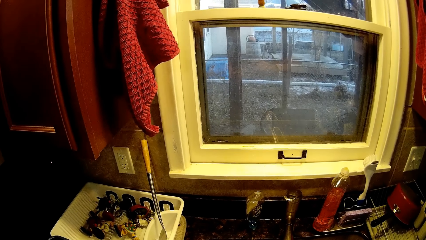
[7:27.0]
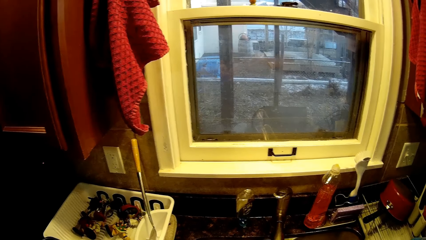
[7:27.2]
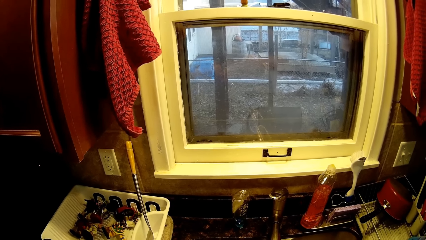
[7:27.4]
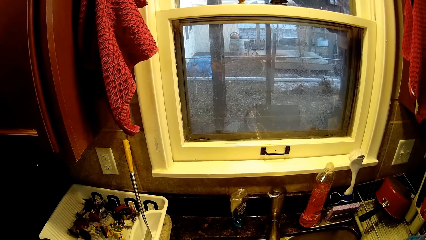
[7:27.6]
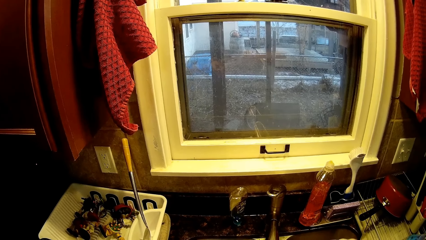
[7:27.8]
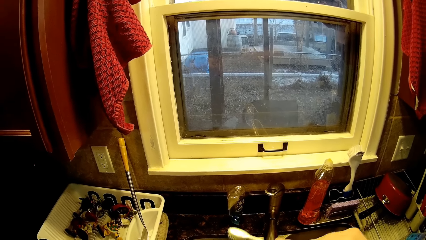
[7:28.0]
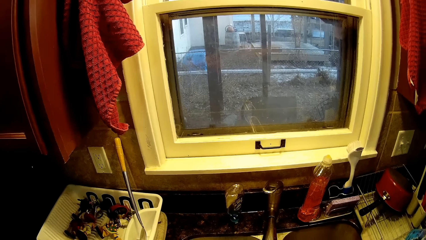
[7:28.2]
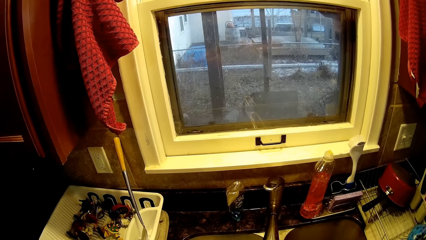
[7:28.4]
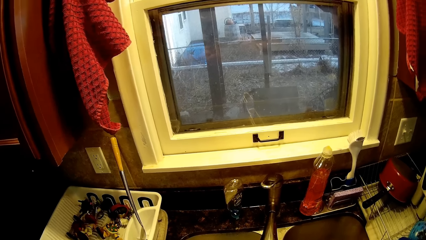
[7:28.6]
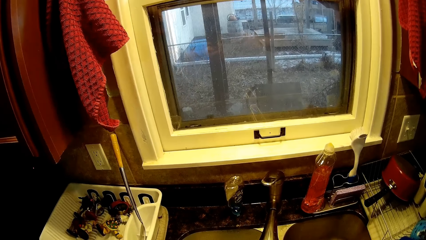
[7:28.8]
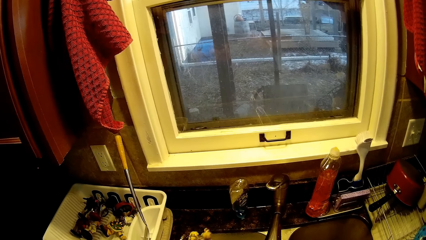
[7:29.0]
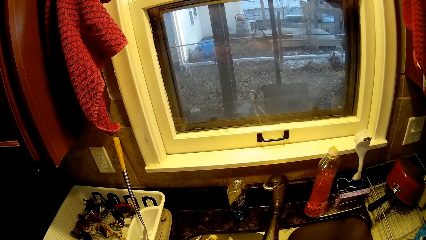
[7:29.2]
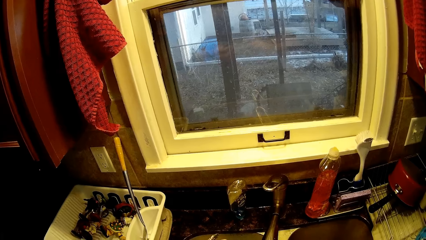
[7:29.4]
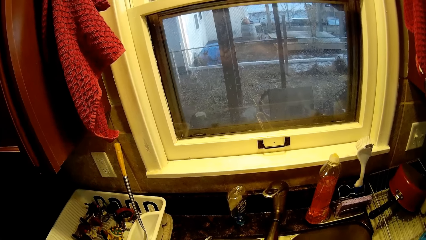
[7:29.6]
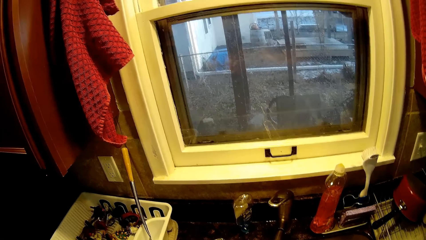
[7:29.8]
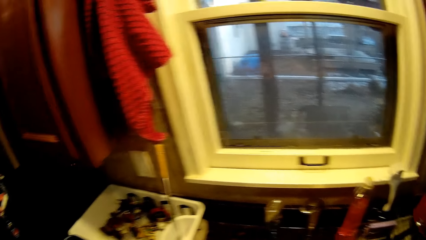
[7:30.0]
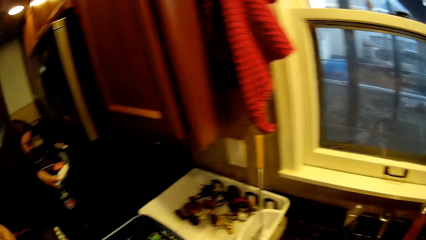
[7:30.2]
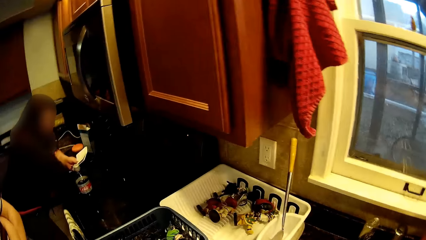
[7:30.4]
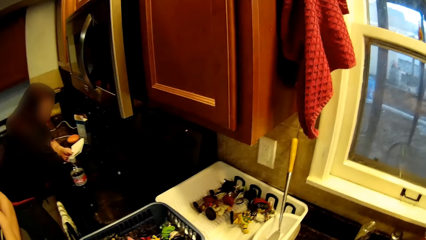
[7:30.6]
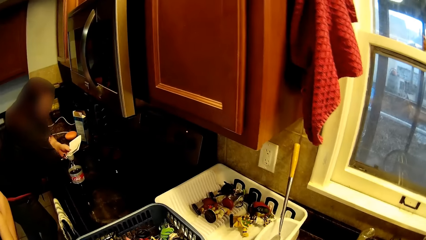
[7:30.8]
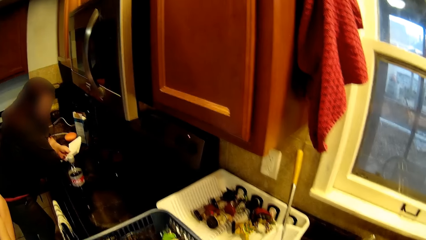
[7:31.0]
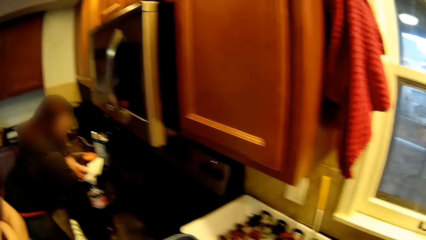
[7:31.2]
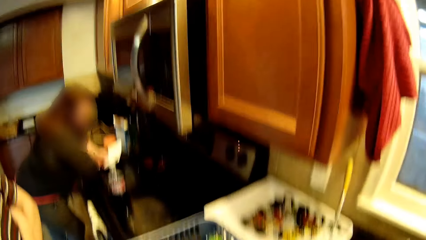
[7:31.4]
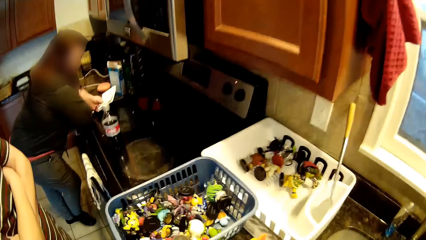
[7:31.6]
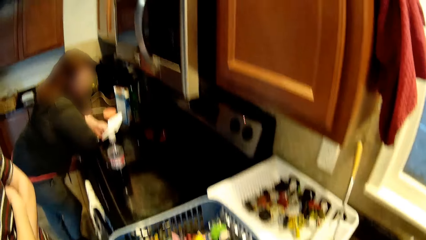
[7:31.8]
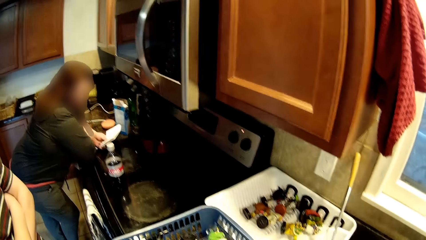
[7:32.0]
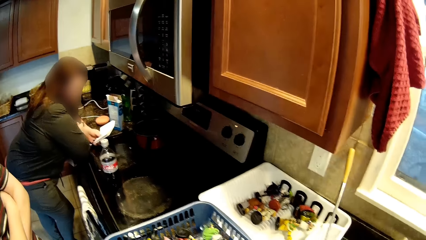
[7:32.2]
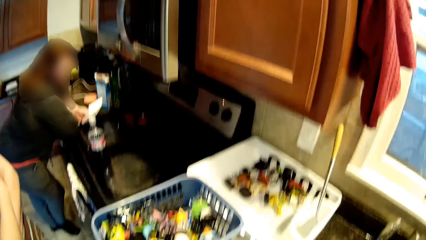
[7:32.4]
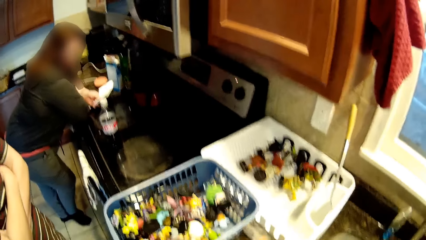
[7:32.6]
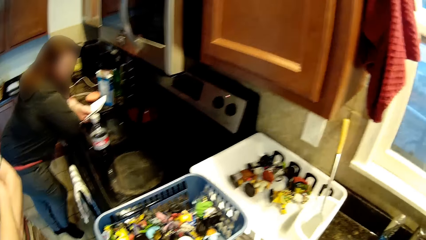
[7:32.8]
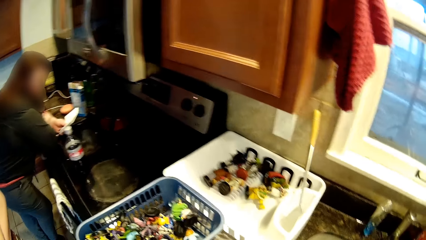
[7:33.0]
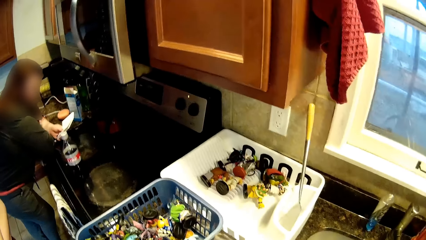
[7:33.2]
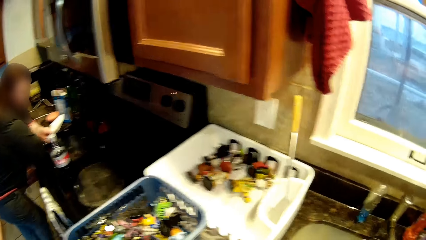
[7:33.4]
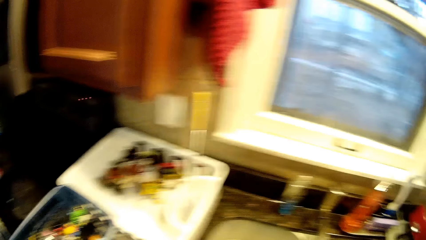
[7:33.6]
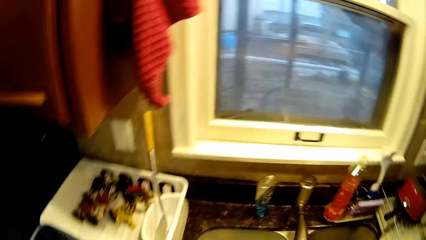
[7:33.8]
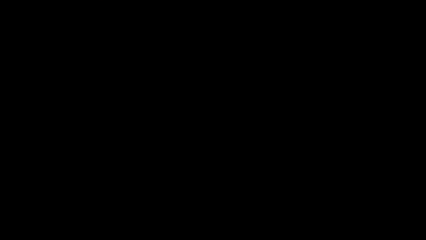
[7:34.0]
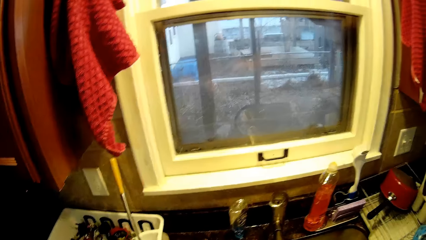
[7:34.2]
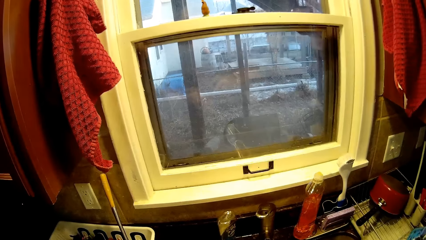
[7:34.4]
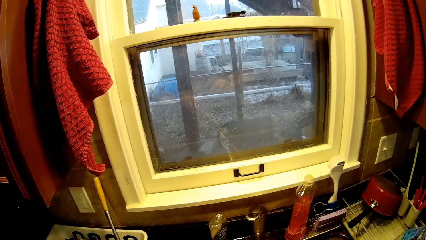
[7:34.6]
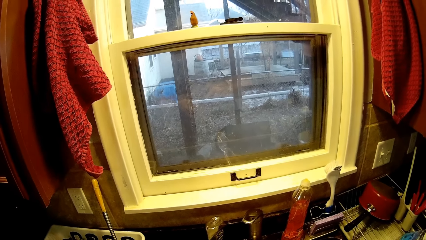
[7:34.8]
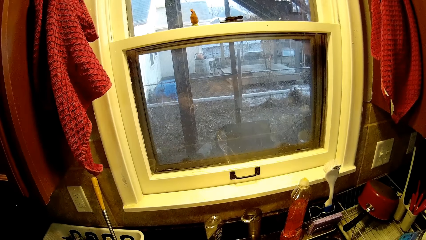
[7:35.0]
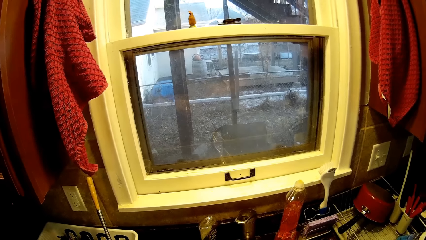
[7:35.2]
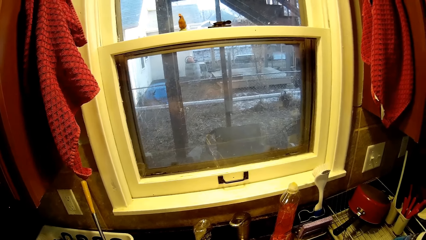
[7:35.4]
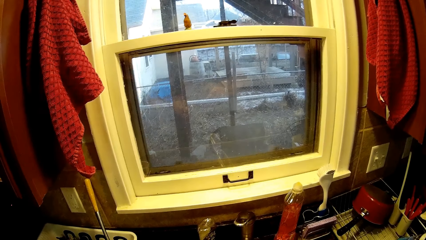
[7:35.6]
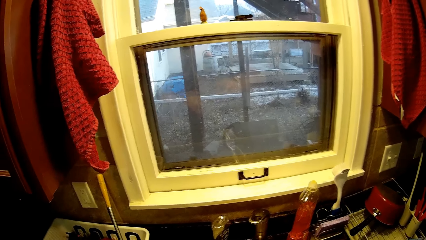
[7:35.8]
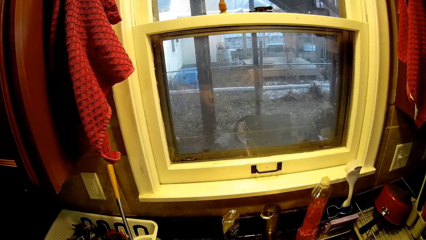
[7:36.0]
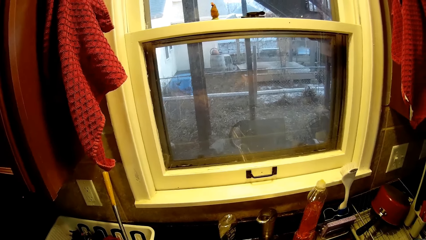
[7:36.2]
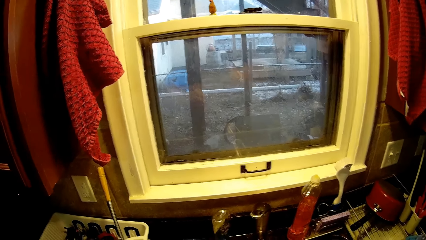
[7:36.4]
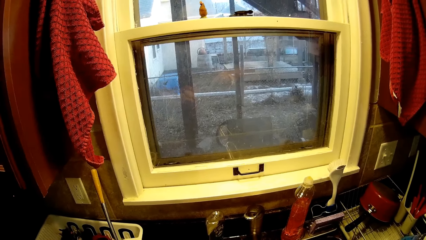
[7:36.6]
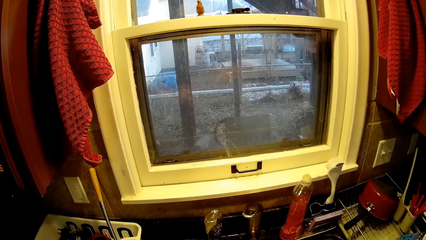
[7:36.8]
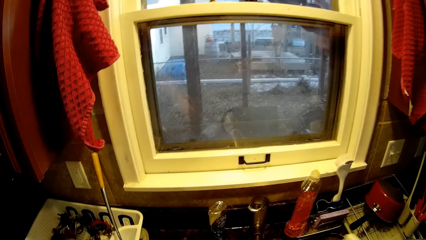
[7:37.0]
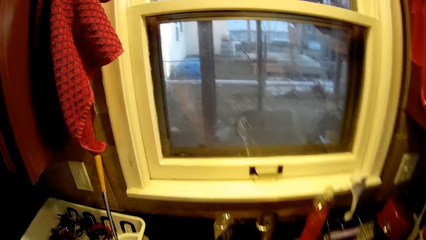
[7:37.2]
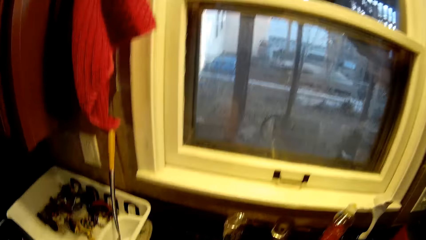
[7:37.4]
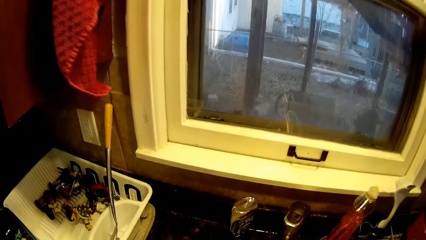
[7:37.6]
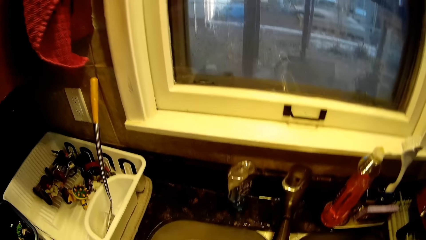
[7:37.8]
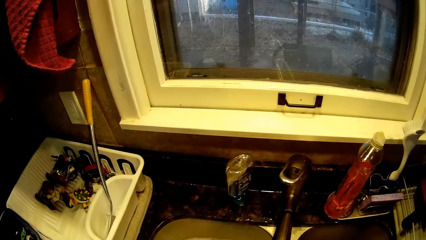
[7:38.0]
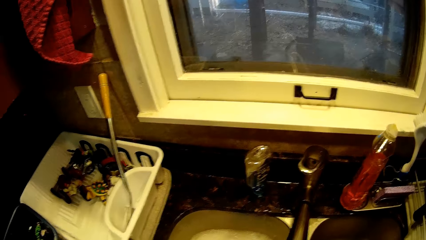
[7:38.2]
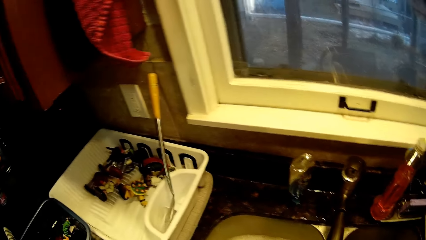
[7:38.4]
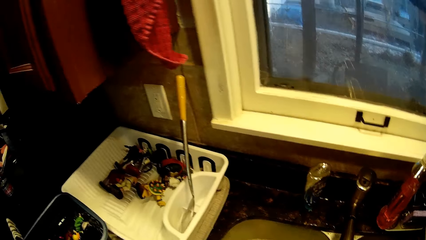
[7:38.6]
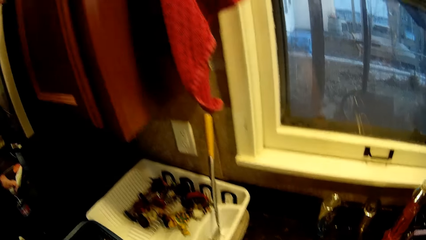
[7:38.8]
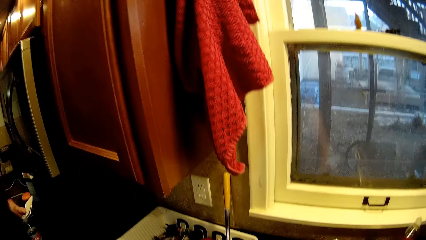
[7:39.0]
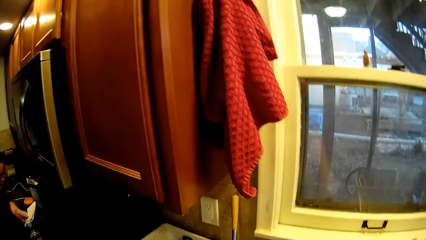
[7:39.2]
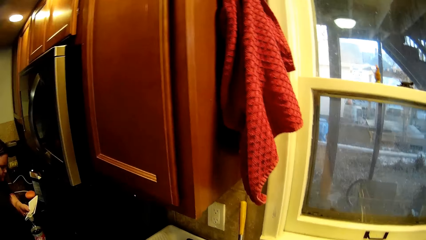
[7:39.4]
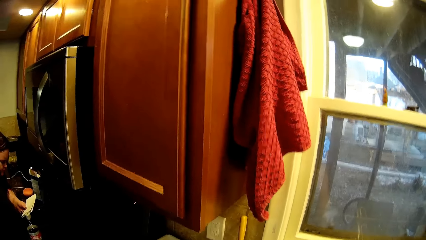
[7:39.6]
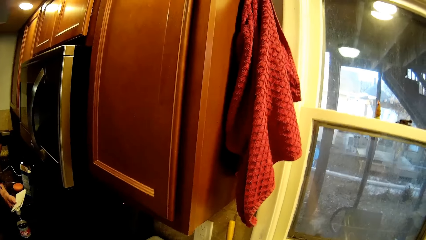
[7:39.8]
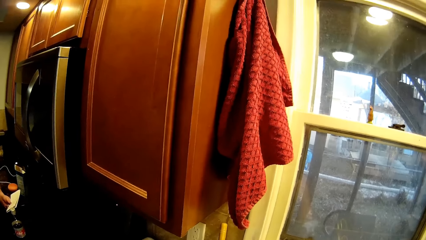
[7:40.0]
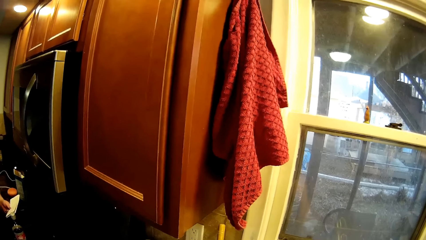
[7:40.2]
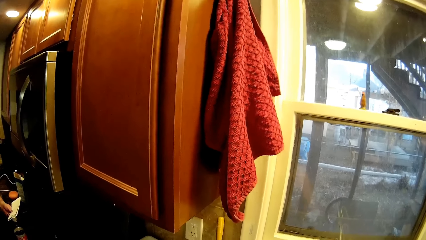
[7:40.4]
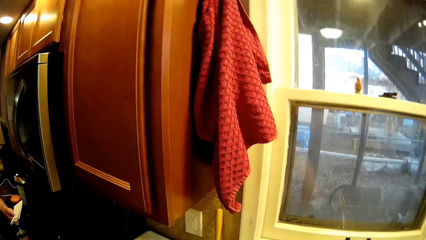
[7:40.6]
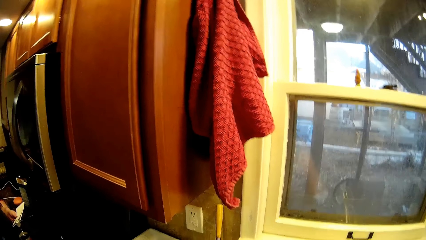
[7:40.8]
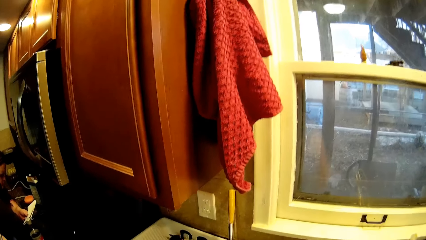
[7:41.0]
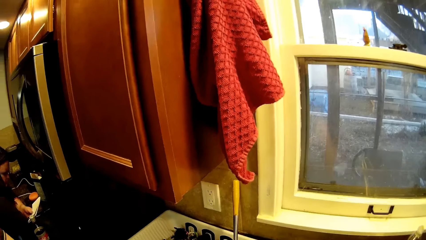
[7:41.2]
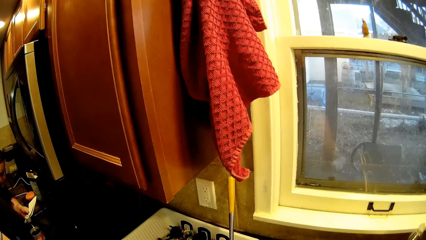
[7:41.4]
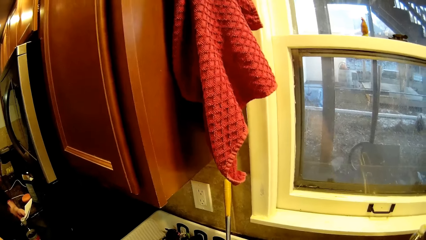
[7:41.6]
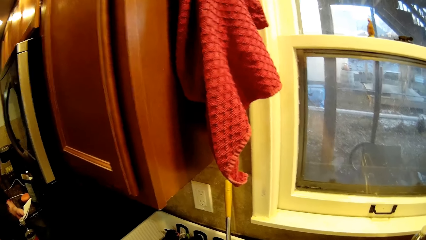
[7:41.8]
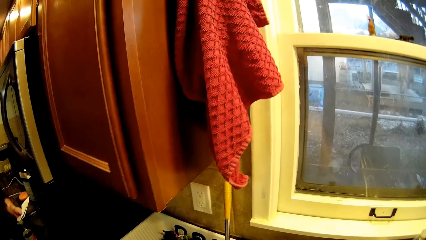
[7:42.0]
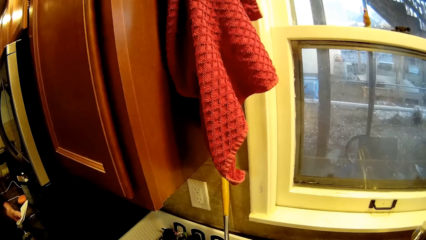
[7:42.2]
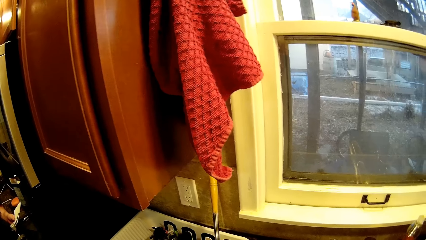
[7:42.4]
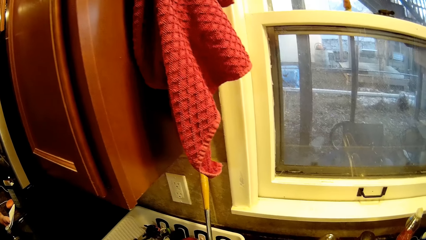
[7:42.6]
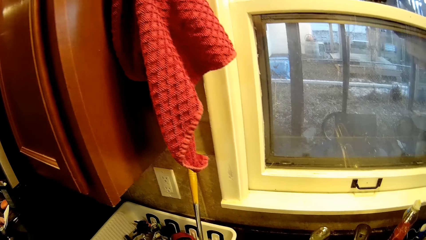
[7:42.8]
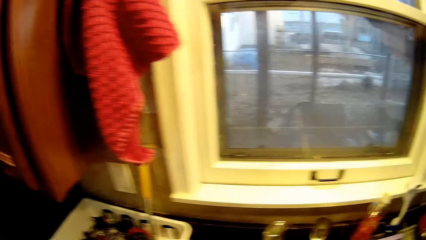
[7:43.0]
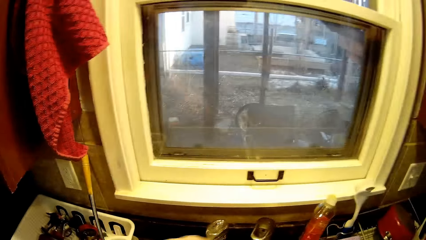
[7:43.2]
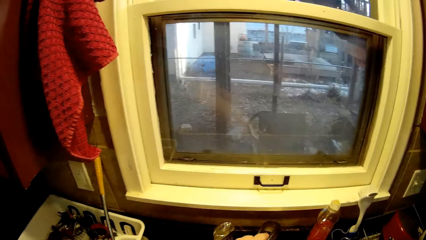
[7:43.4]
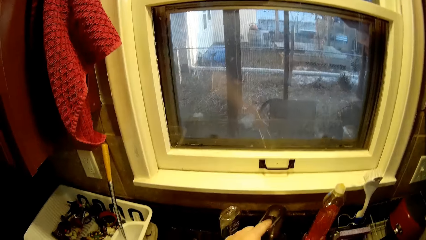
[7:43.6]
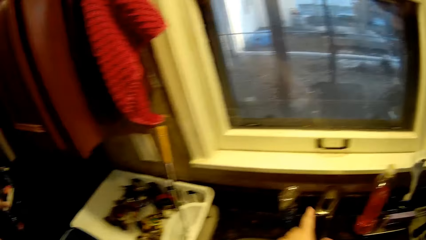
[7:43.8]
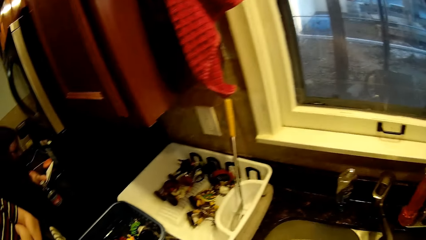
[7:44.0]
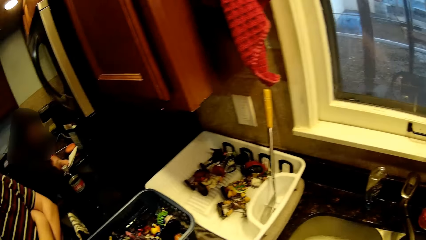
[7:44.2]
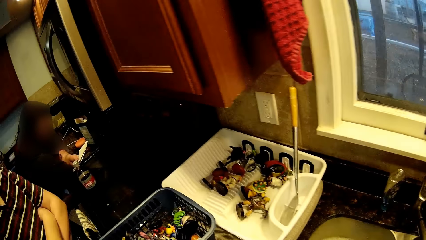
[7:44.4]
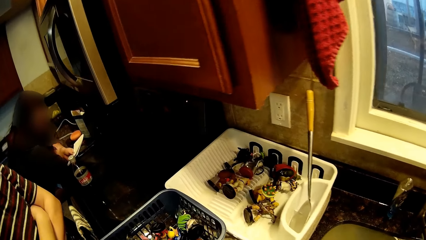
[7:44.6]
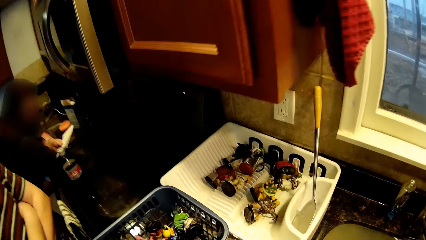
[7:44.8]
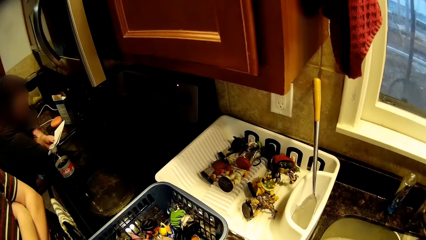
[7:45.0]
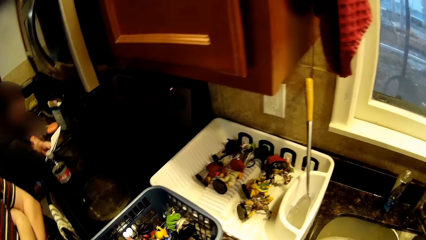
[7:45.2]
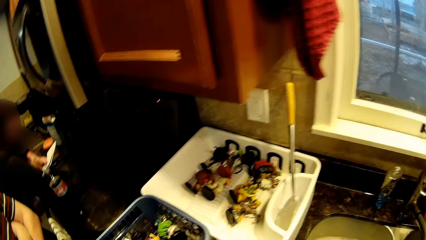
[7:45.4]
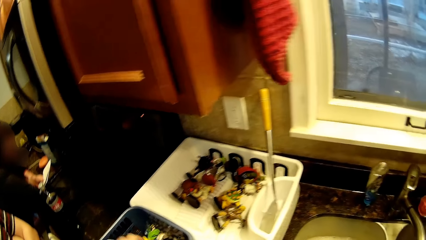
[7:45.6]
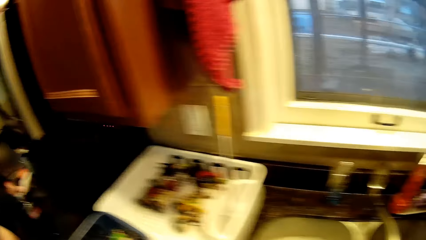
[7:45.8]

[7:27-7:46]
The camera wearer scrubs a toy with a brush. They turn to the side. A woman reads a paper. The woman leans on the counter top and holds the paper. The camera wearer turns to the side. They scrub the toy with the brush. They rinse the toy with running water. They turn to the side. They shake the toy. They close the tap of water. They turn to the side. They pick up a toy in a dish rack.
